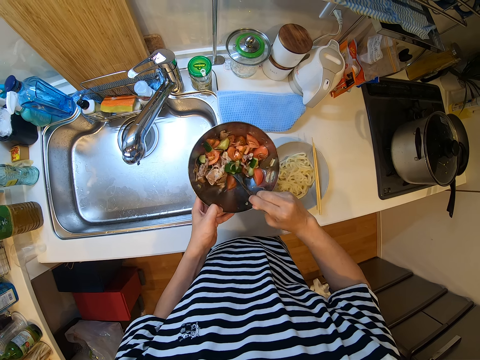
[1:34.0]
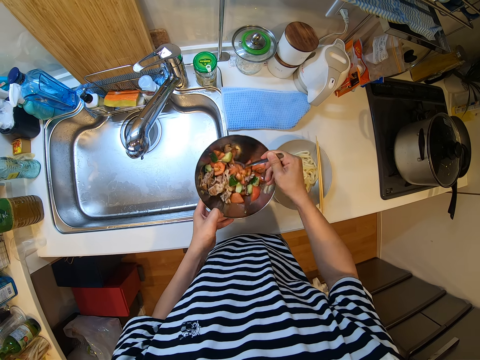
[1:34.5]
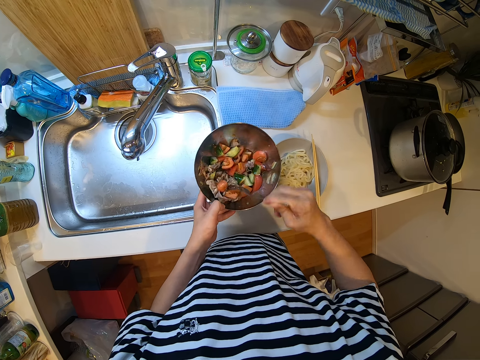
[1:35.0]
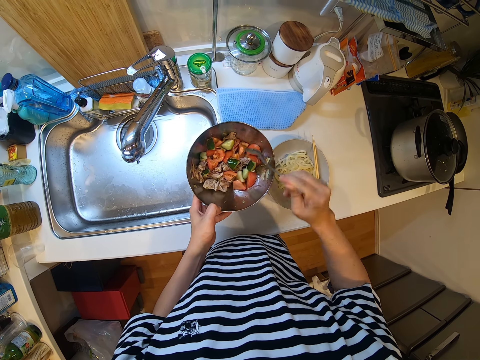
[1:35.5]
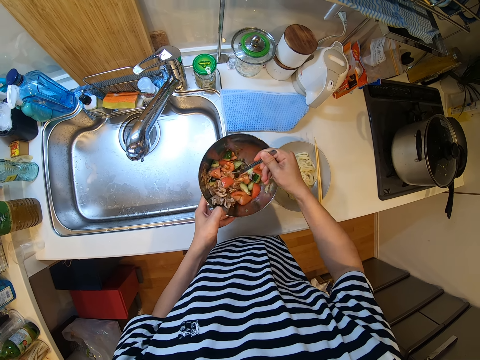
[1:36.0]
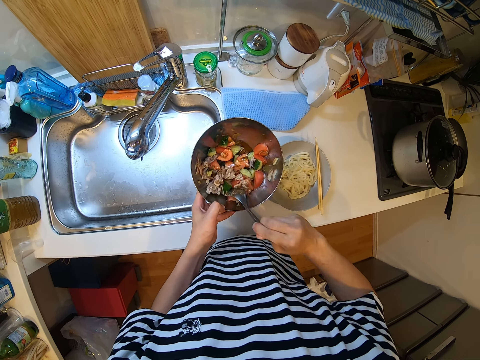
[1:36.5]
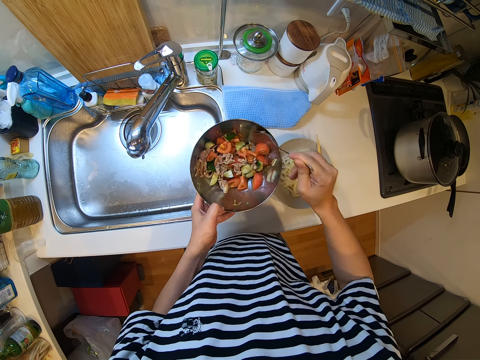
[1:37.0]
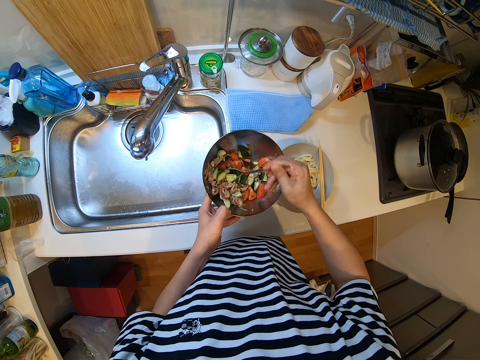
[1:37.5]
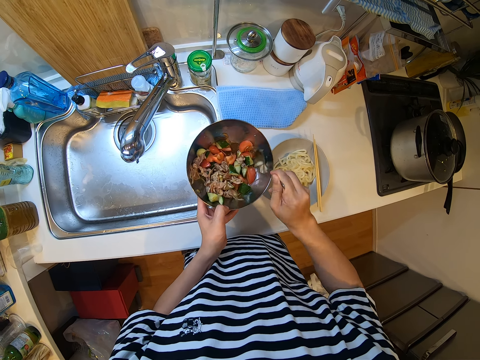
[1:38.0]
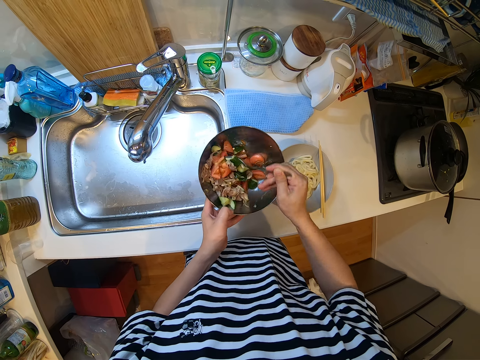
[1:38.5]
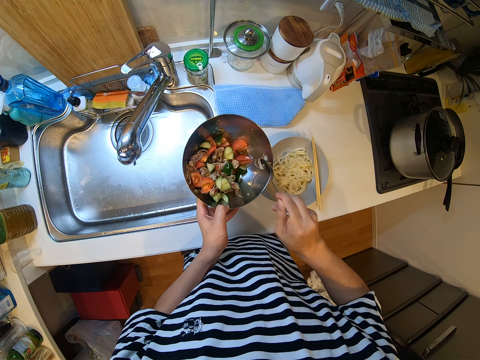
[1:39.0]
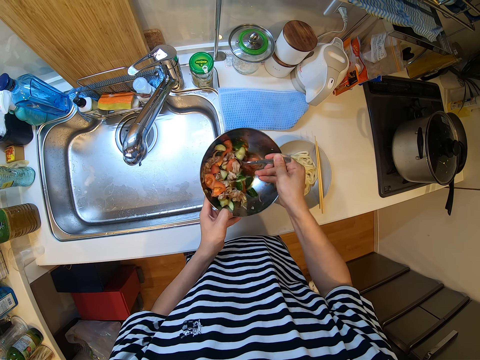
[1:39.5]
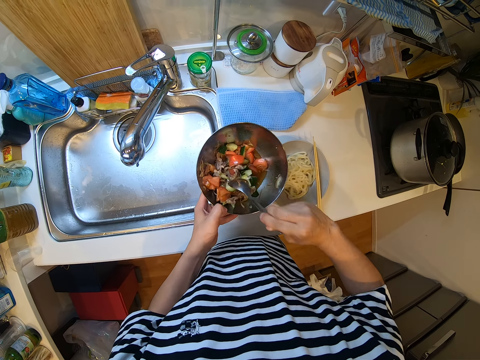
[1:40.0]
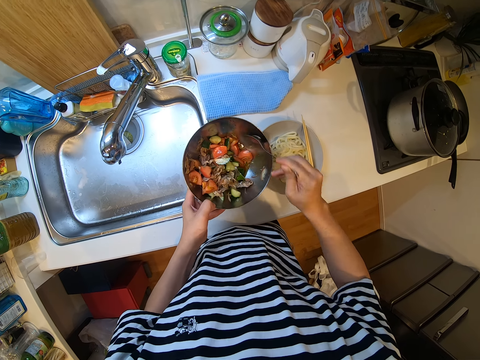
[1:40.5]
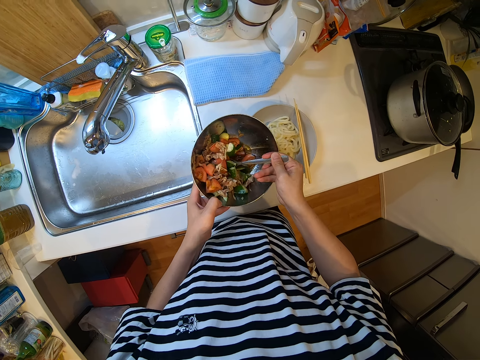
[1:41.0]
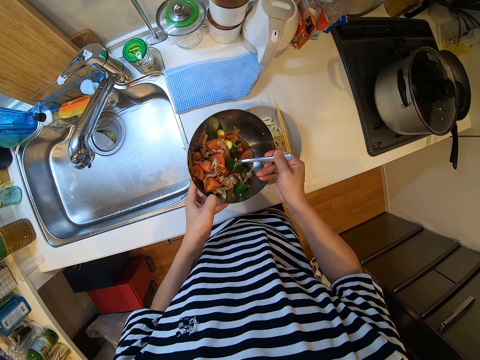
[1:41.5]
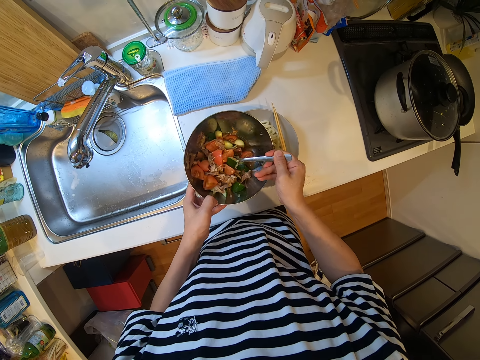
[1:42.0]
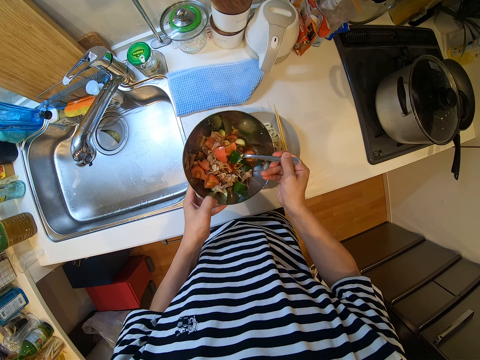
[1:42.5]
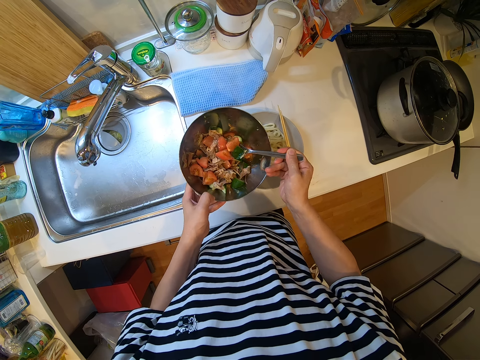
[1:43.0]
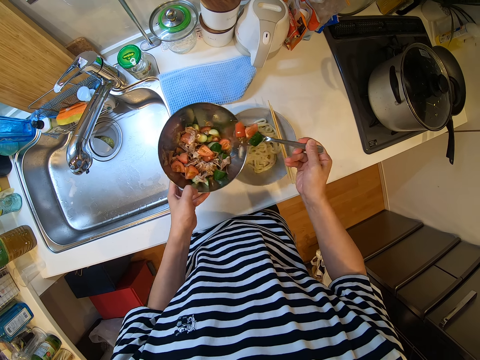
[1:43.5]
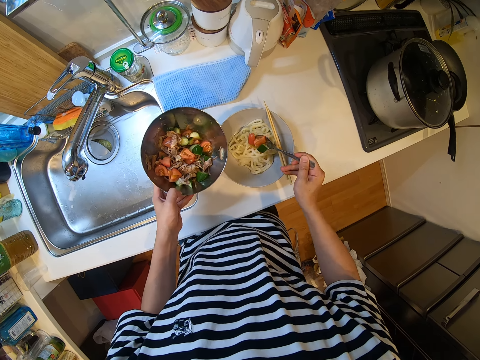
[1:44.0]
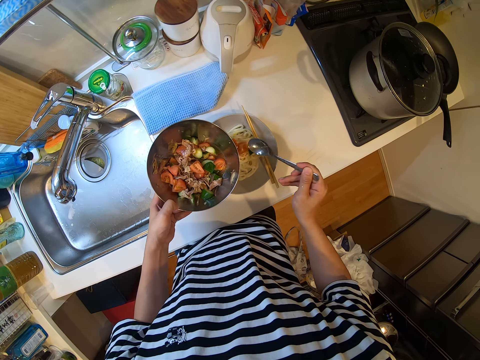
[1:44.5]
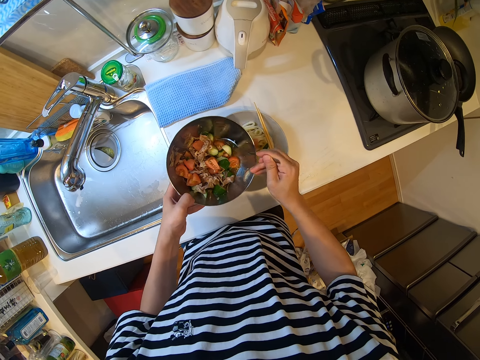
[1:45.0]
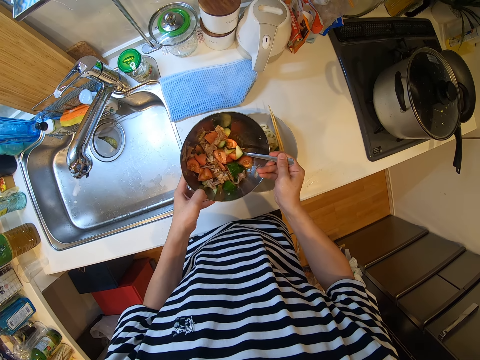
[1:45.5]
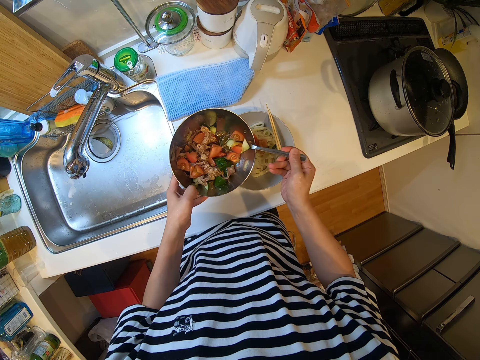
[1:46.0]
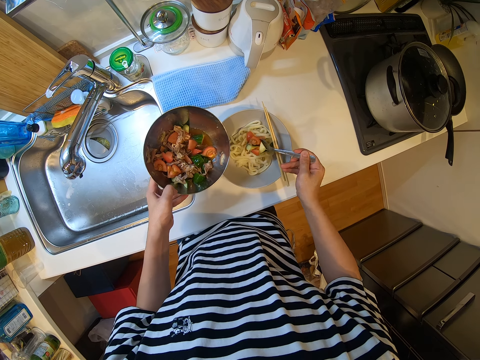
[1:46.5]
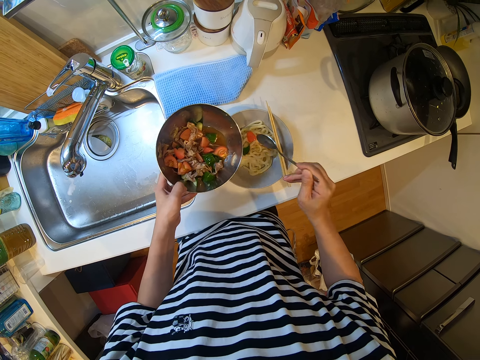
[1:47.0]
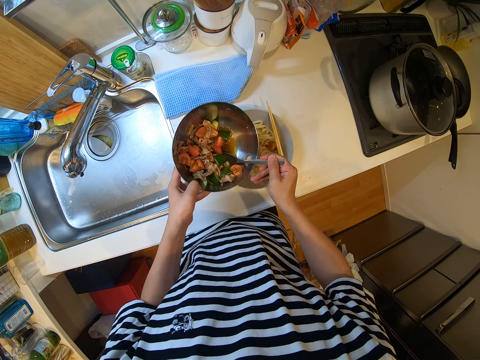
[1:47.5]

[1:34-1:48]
The camera wearer turns the salad repeatedly. They scoop from the veggies with the spoon. They pour it into the bowl of noodles. They scoop from the veggies with the spoon. They pour it into the bowl of noodles.

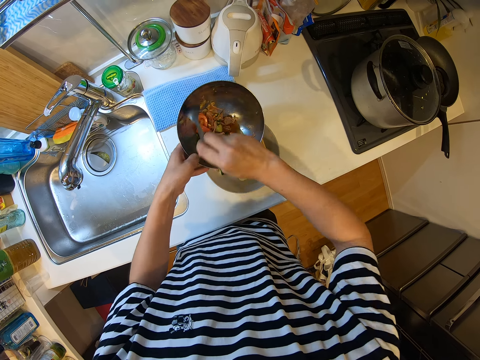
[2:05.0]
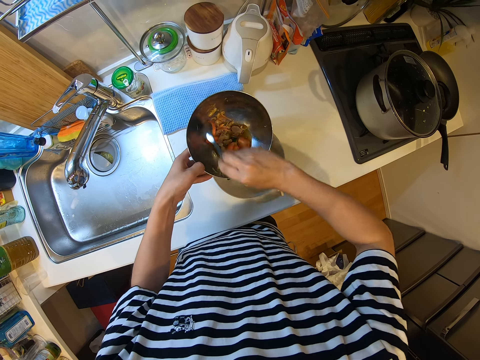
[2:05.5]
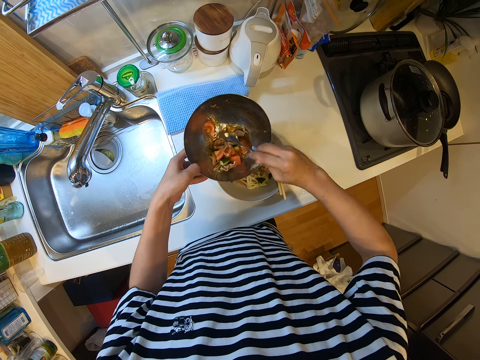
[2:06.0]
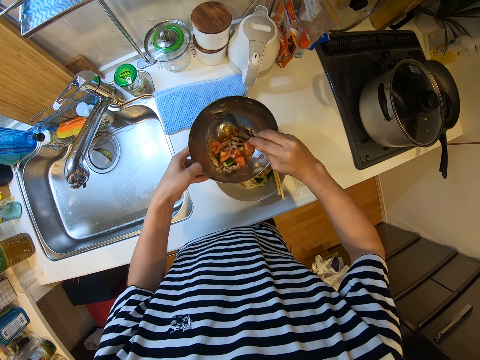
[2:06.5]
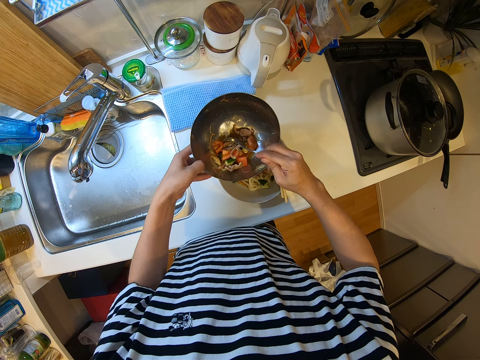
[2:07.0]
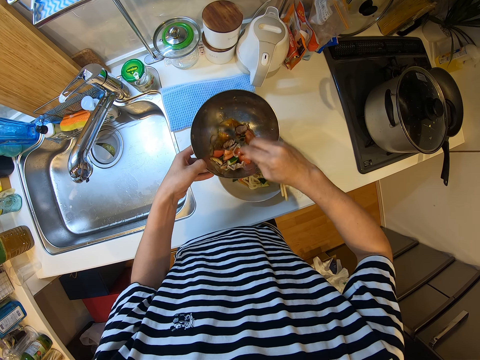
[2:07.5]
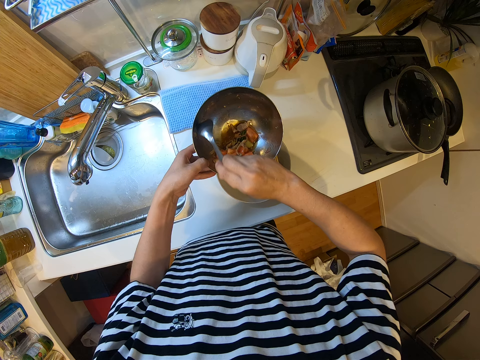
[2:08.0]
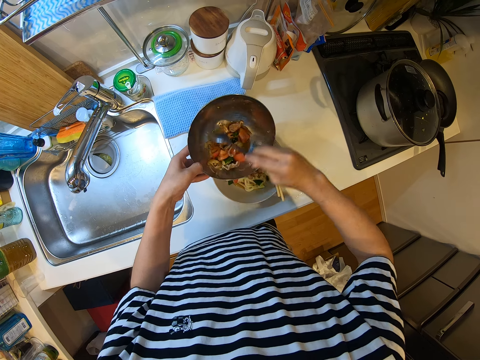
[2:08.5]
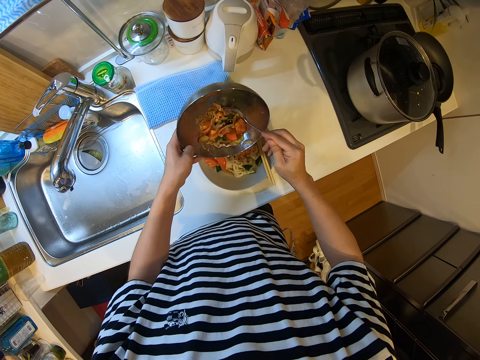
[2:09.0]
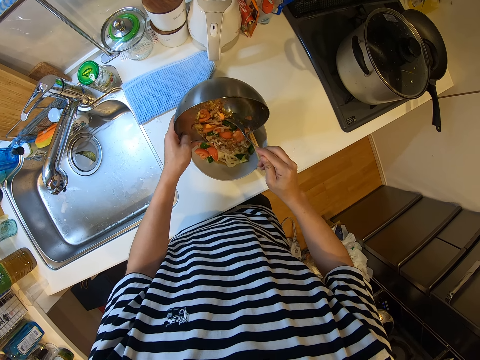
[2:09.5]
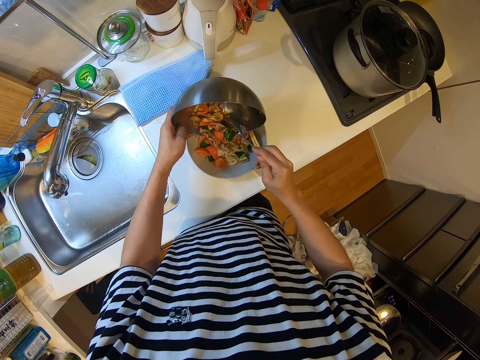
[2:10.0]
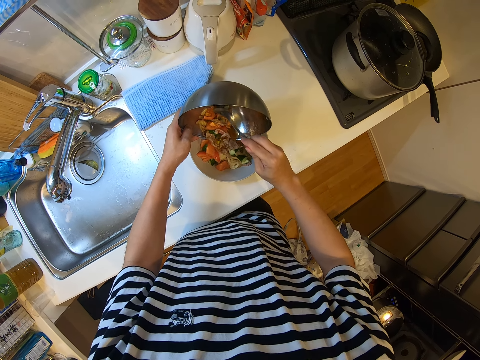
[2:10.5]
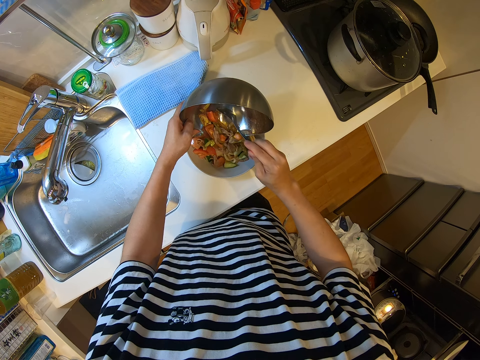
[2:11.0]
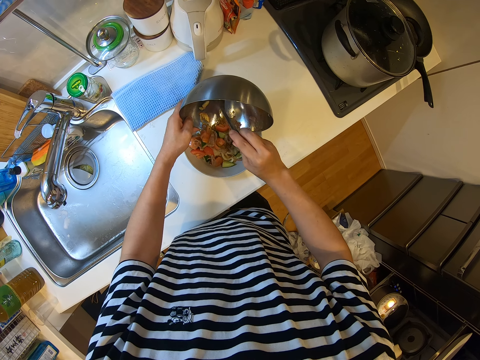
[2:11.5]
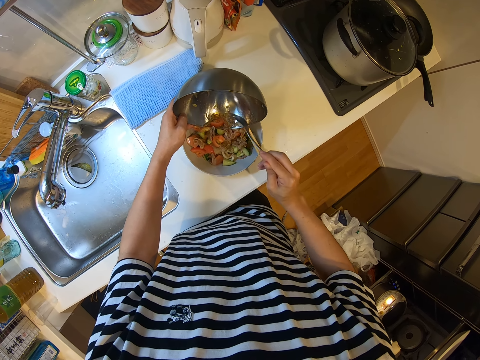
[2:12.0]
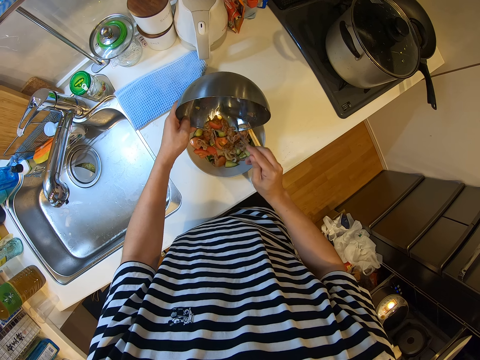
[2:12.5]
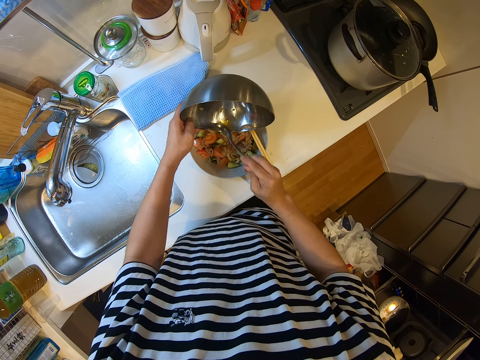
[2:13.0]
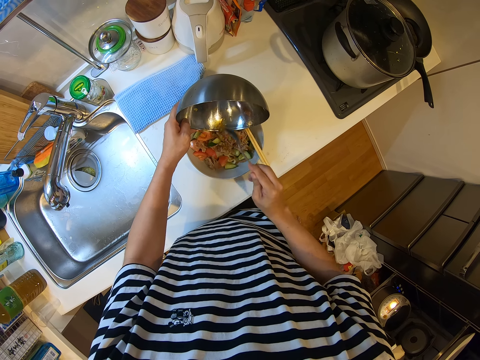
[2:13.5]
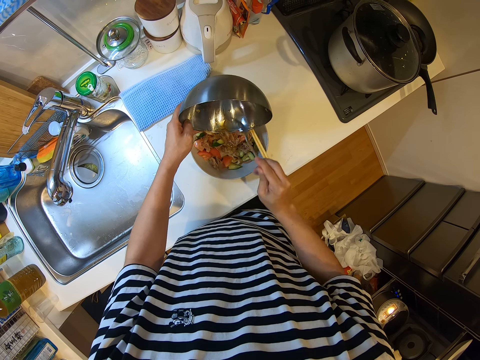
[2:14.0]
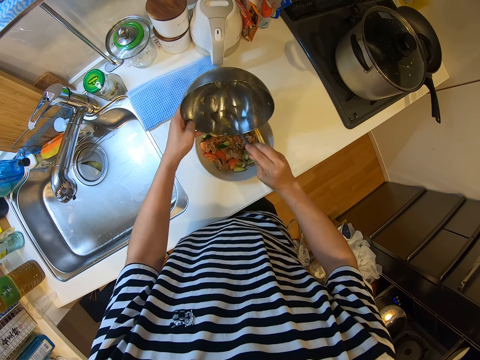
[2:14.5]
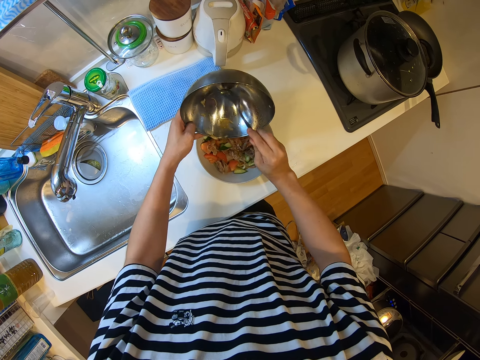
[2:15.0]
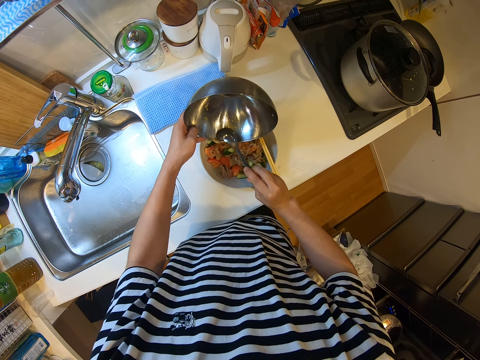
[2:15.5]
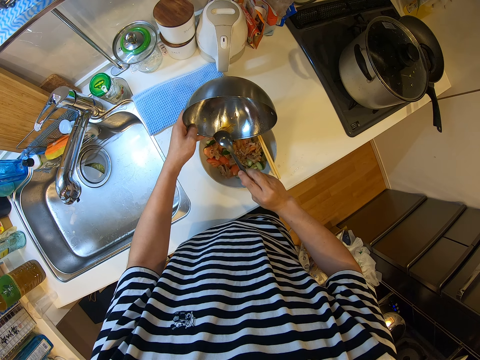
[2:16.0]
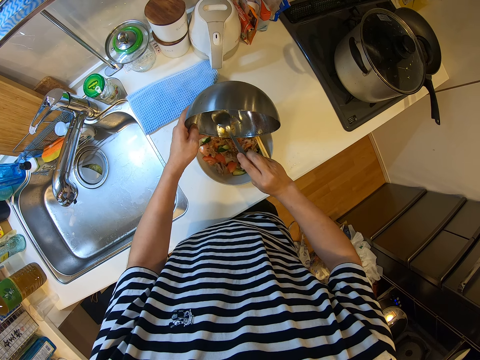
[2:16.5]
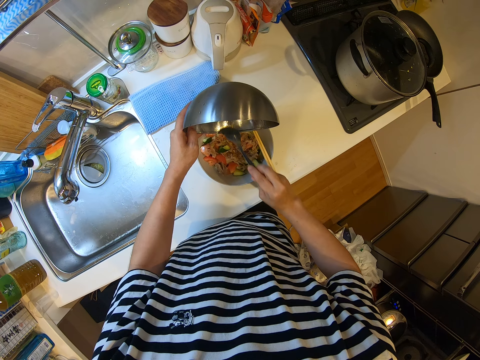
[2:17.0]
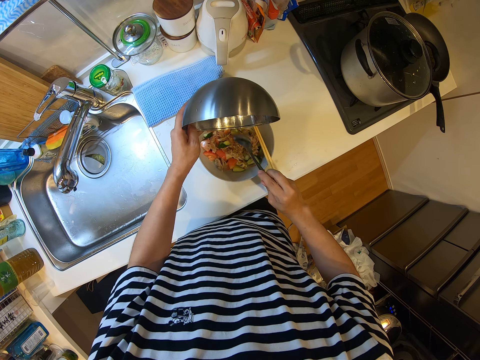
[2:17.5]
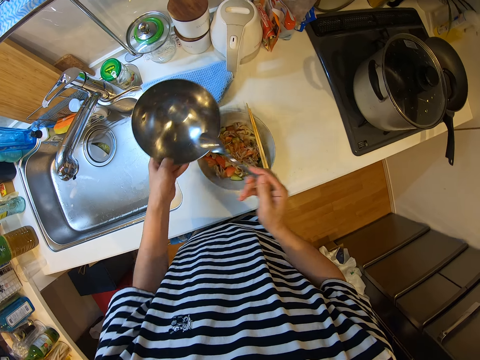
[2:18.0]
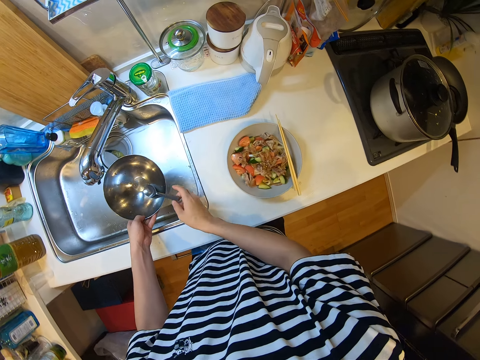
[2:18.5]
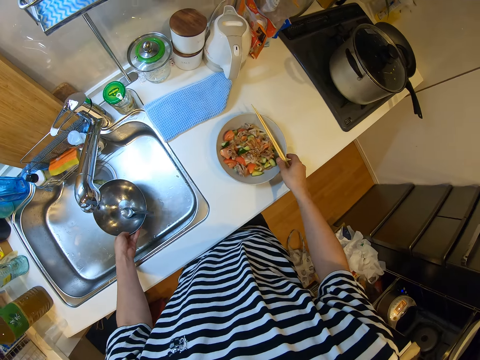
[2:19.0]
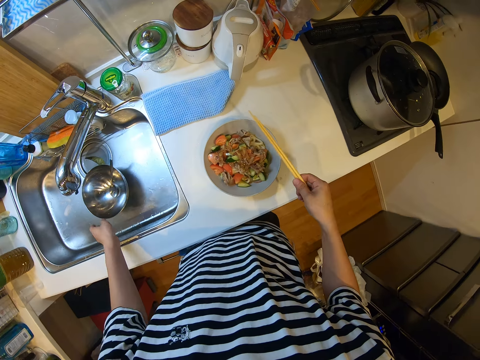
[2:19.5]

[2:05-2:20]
The camera wearer collects the salad repeatedly. They pour the remainder of the veggies in the bowl into the plate of noodles. They pour the salad with the sticks repeatedly. They keep the bowl and spoon in the sink. They take the chopsticks on the plate.
